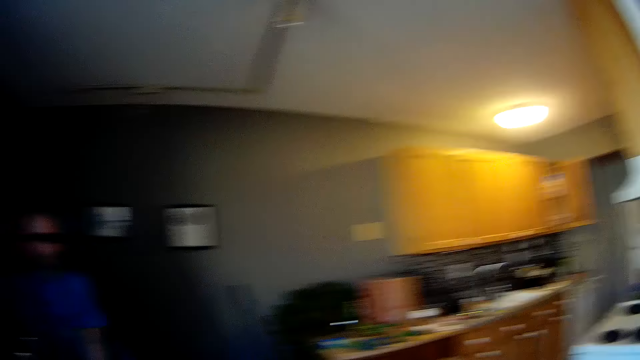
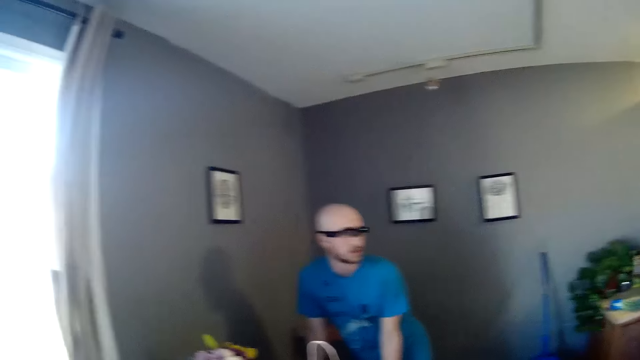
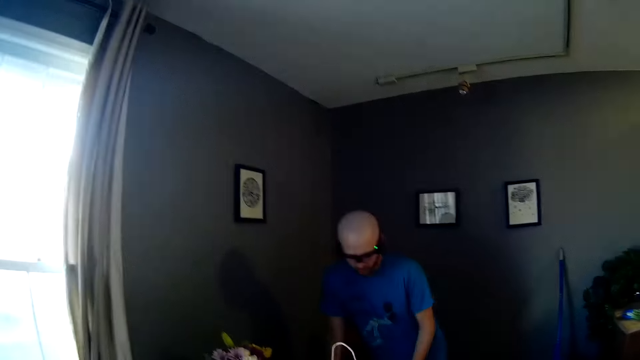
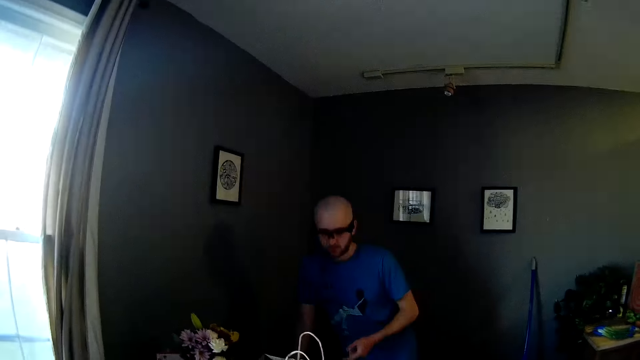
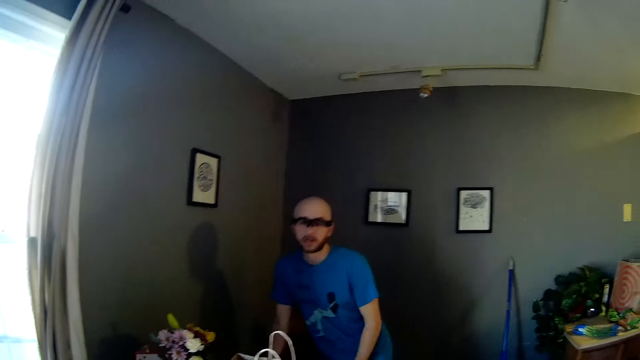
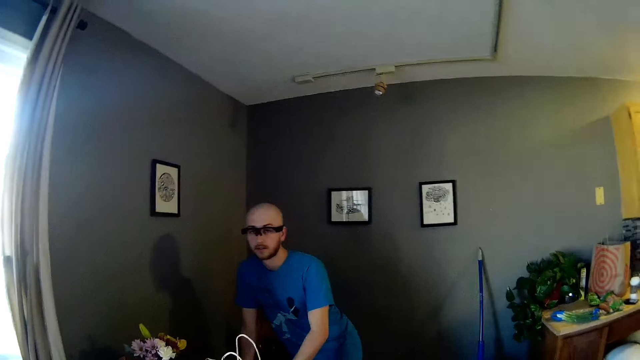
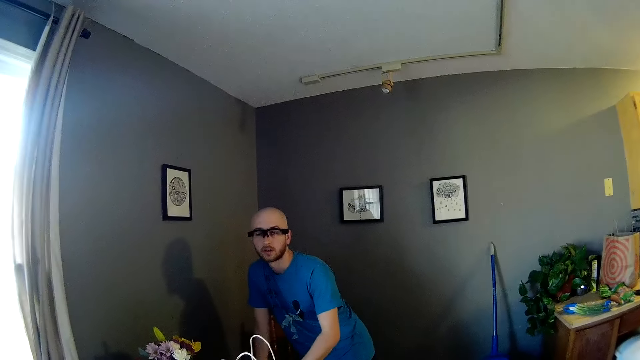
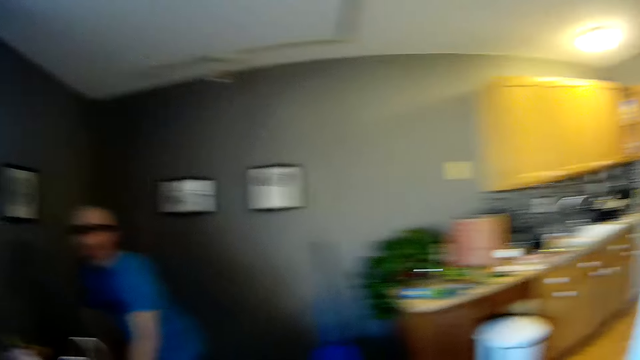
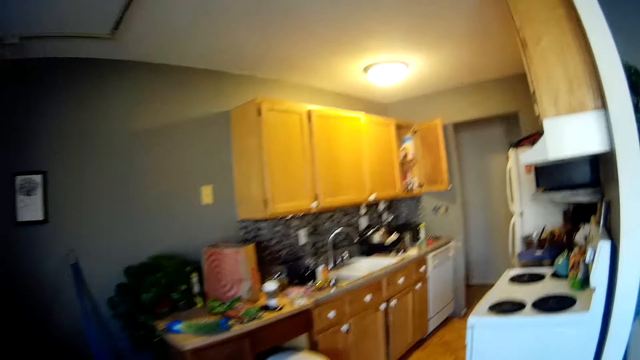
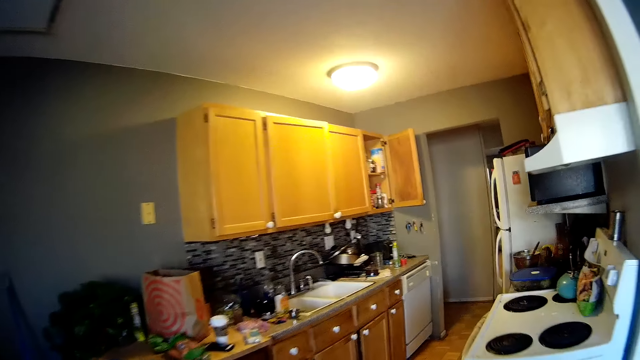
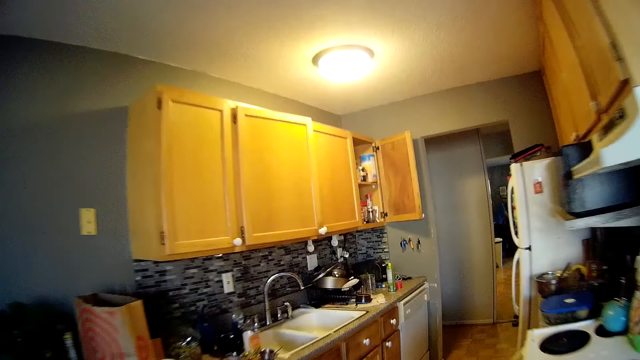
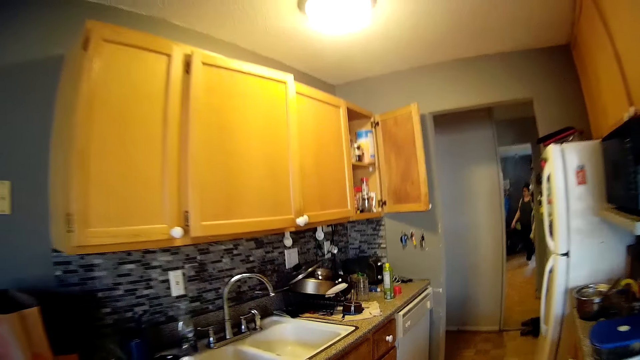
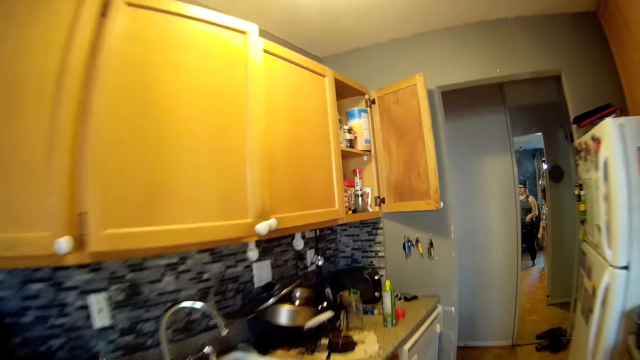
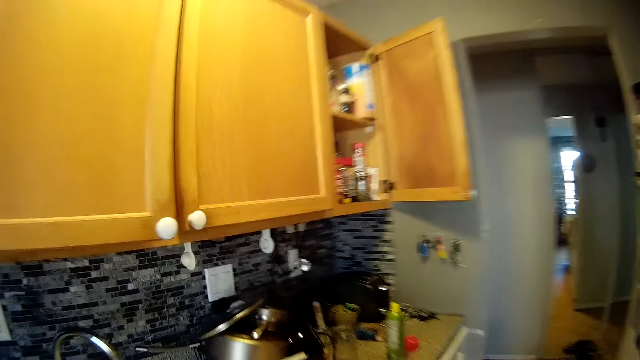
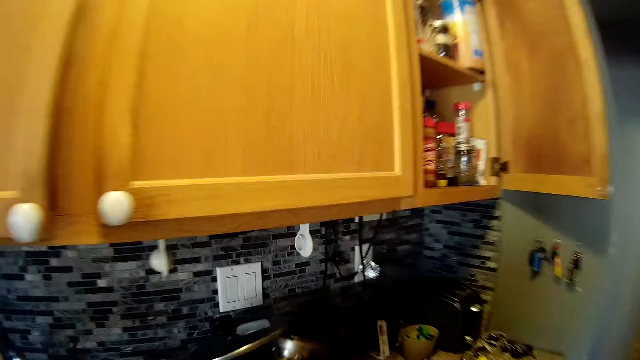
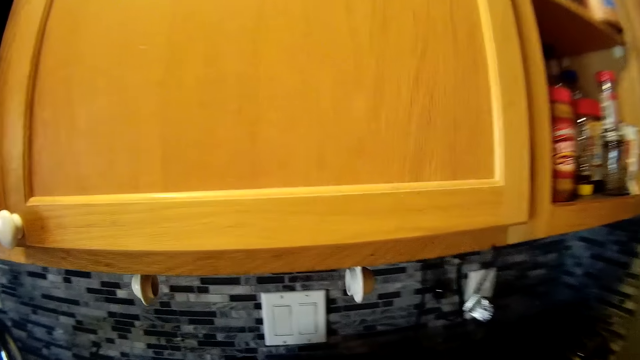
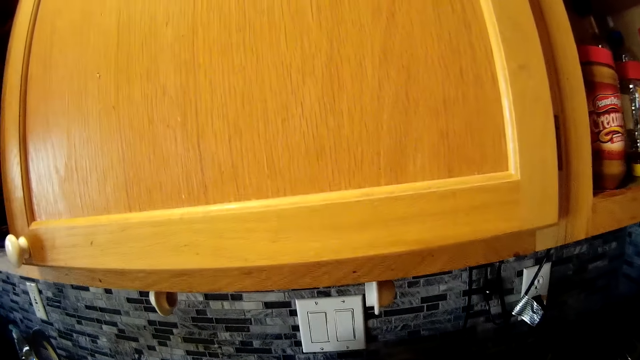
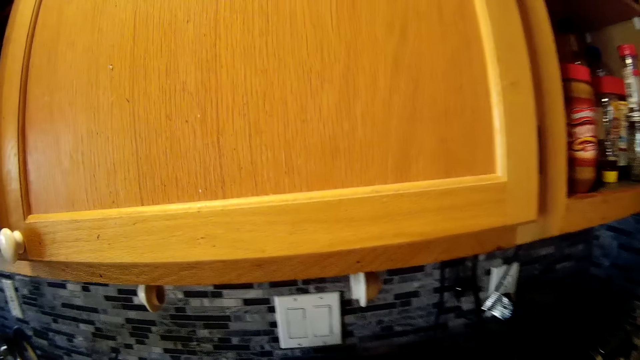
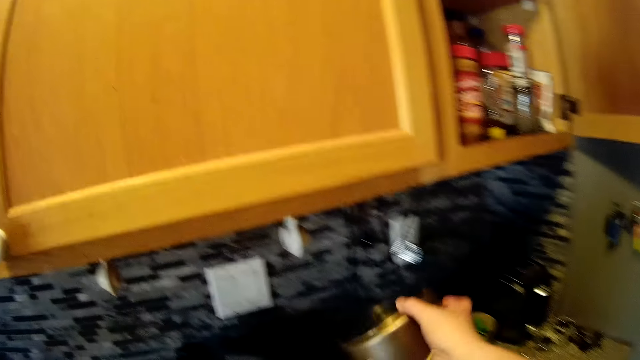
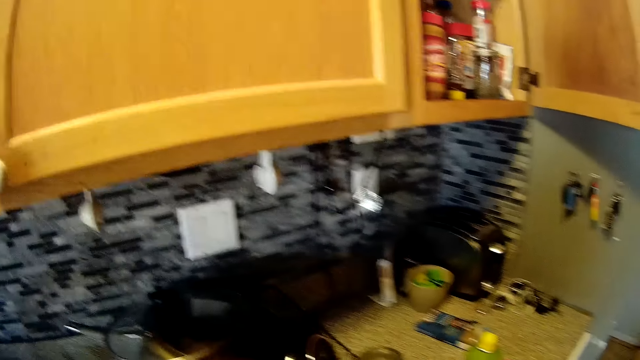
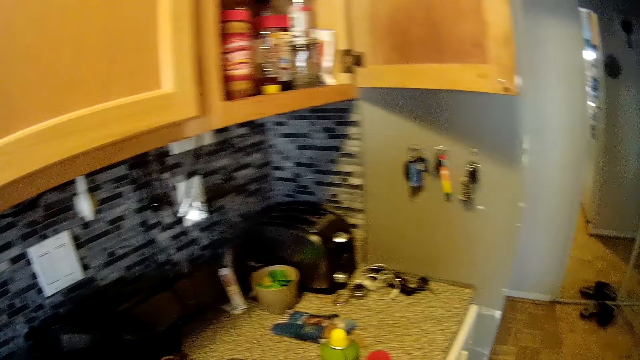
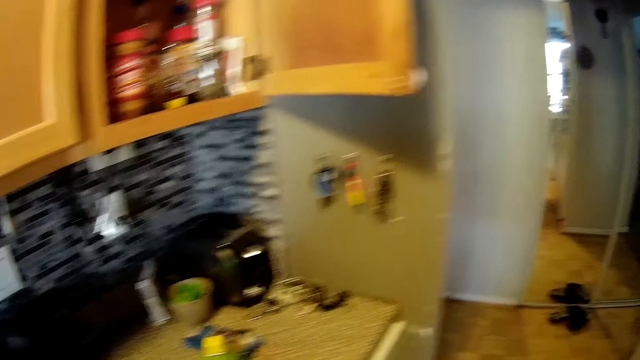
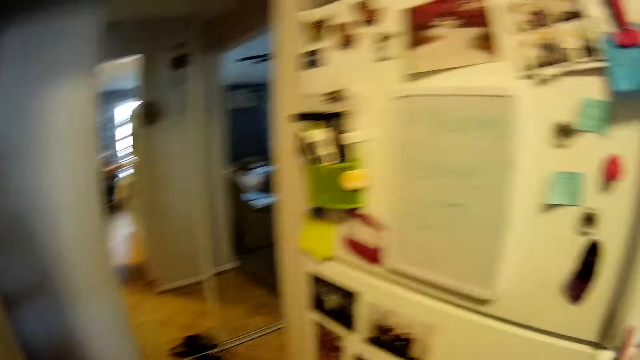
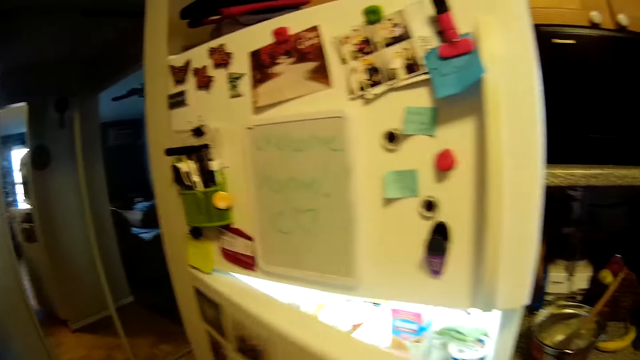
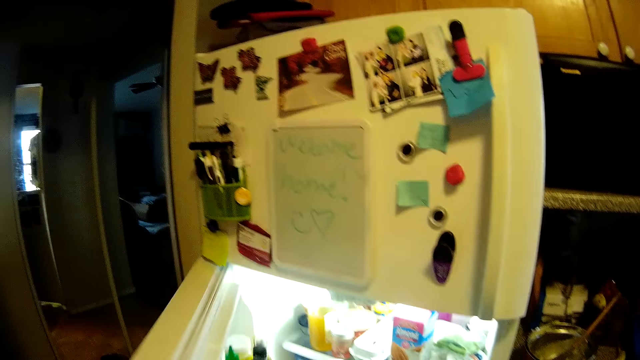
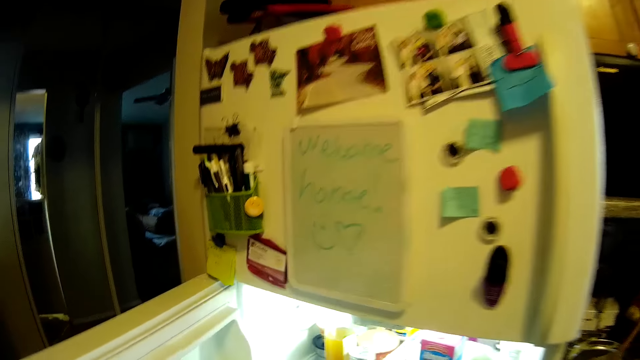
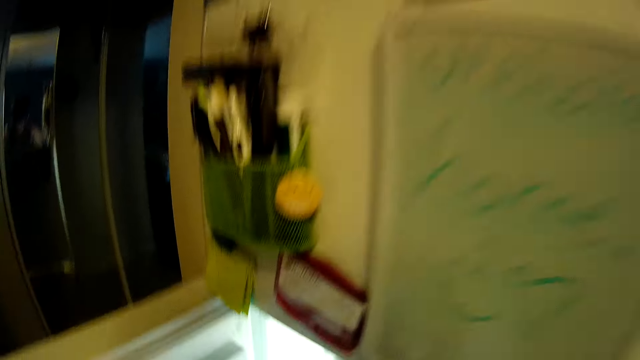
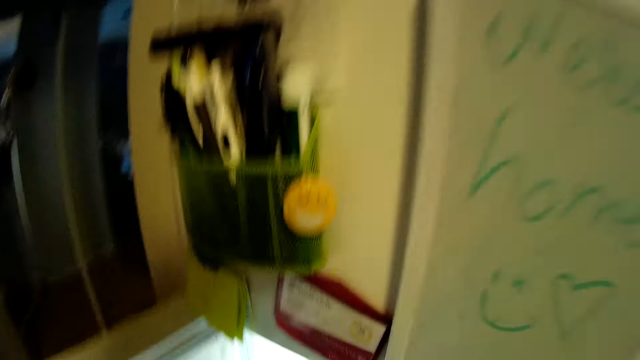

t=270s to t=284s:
A man points. The camera wearer takes the bowl from the table. She picks up a fry pan with her right hand. She opens a fridge with her right hand.

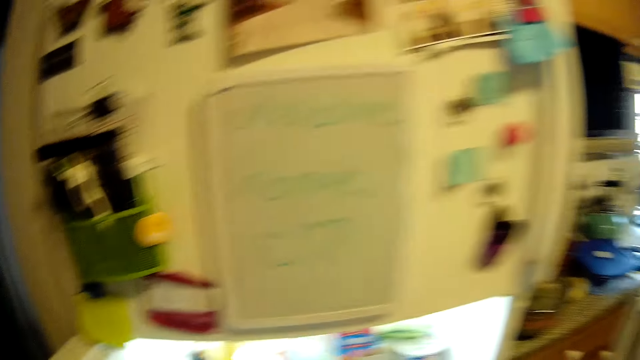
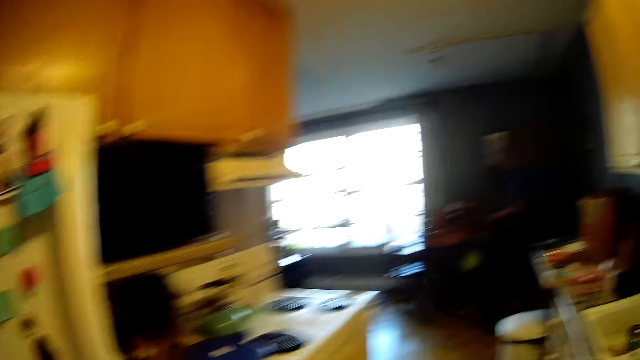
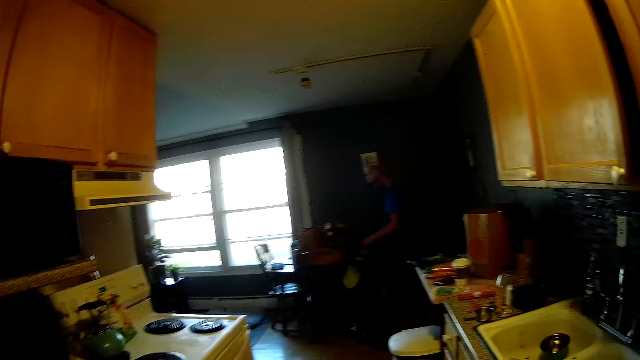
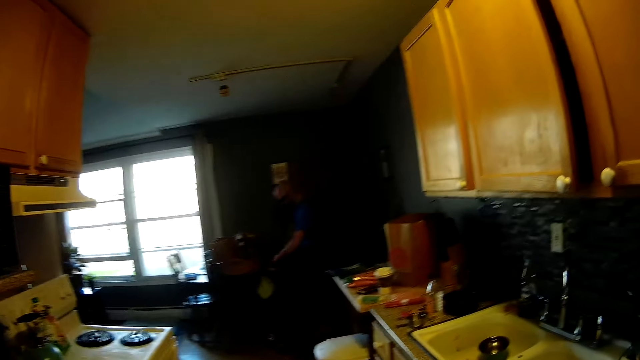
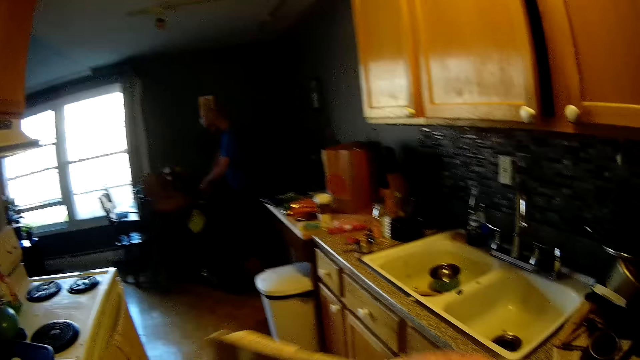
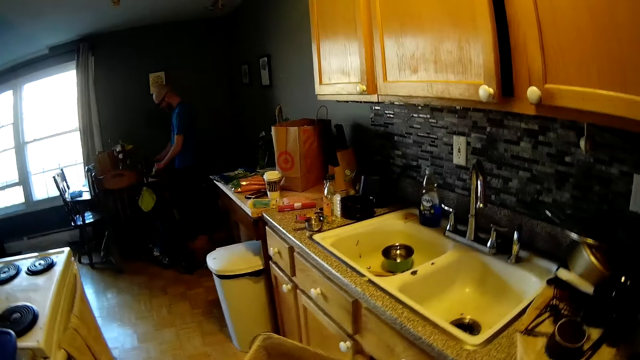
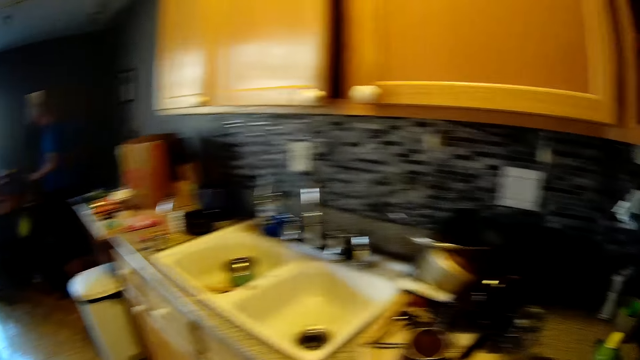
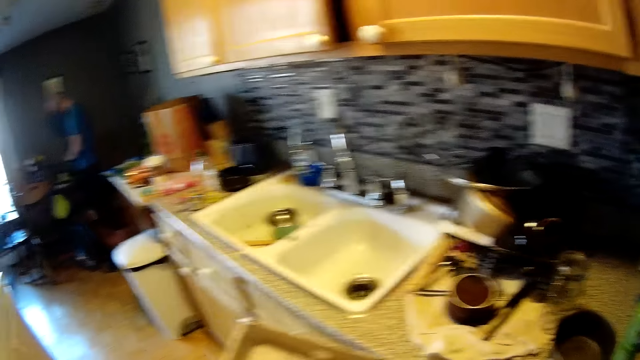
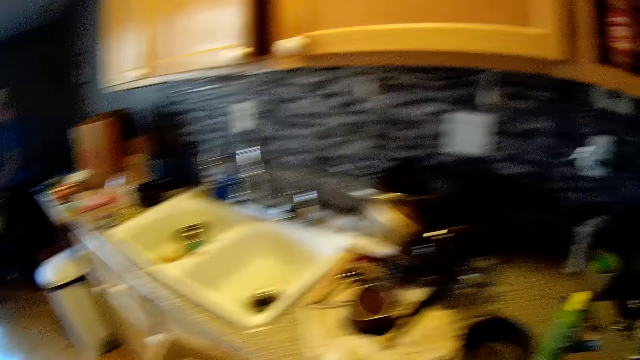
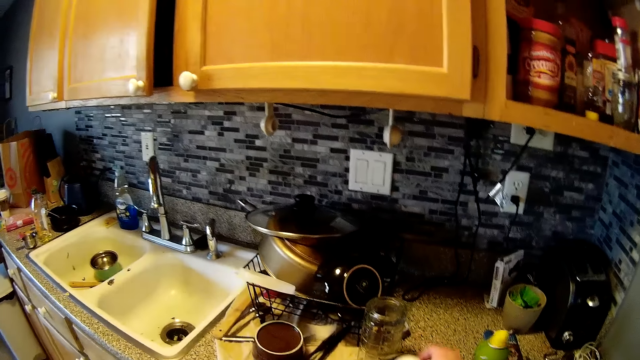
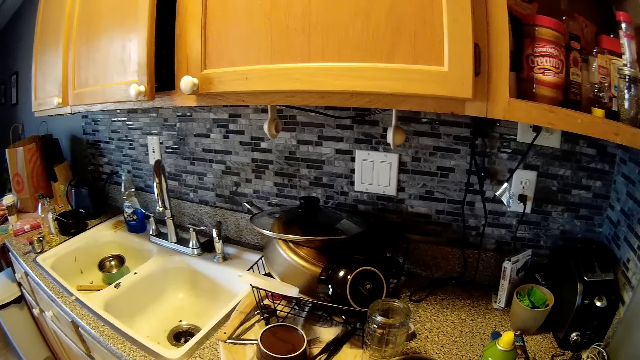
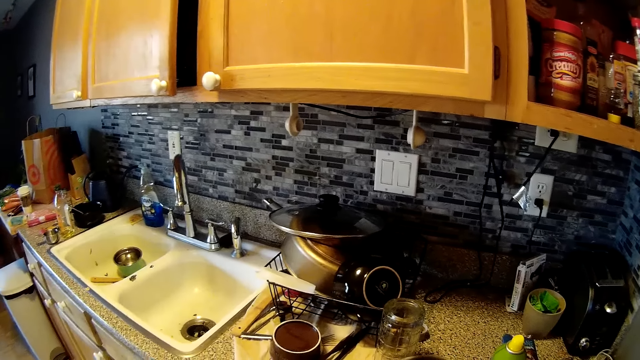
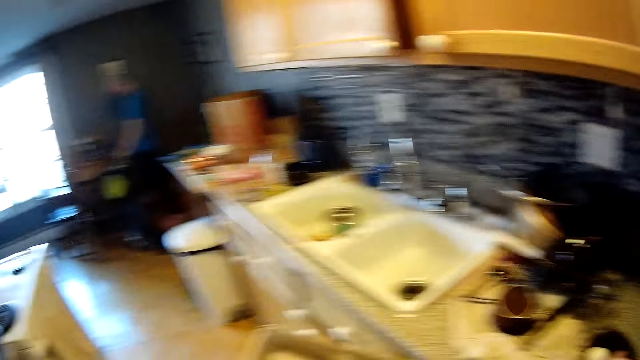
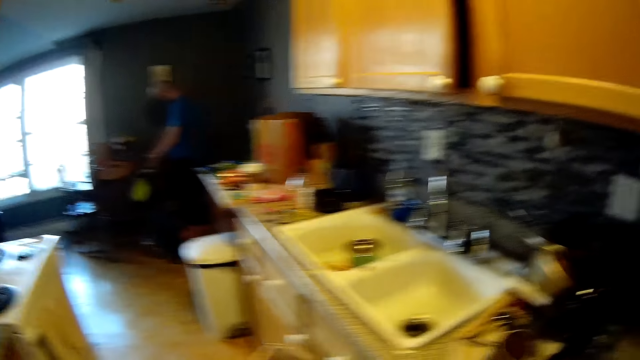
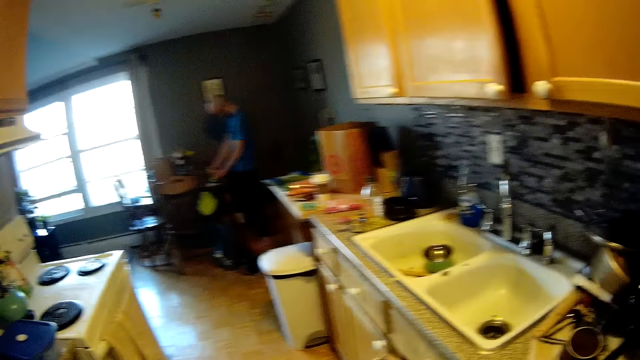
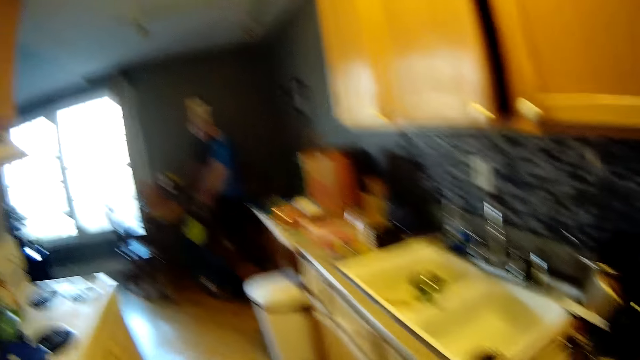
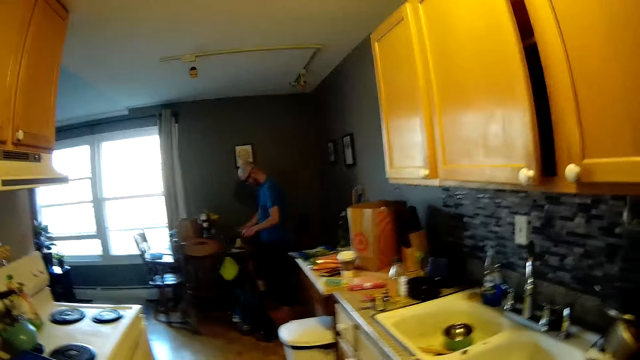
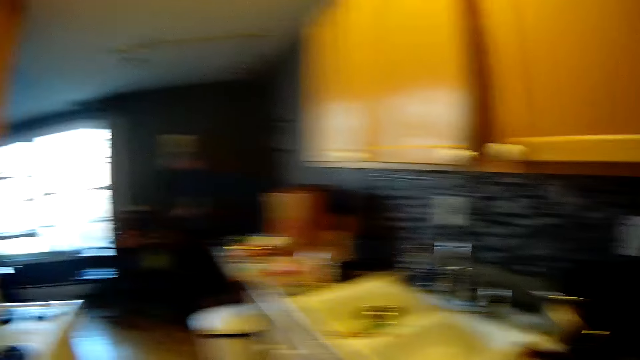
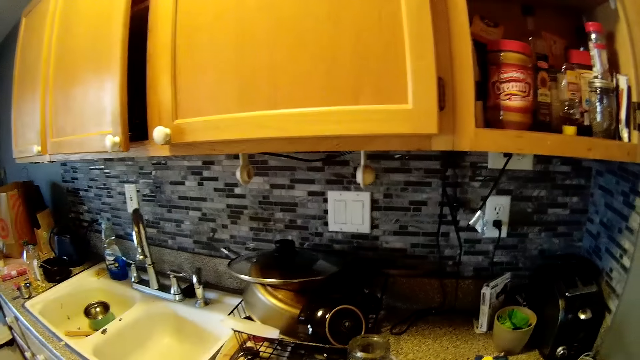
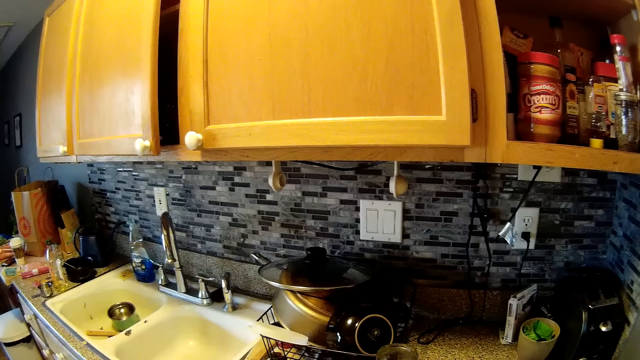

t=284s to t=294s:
A man chops a veggie on the chopping board with a cleaver in his right hand. The camera wearer looks around the house. They interact with the man.
